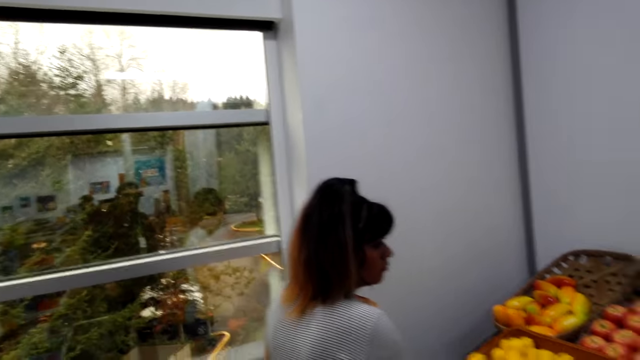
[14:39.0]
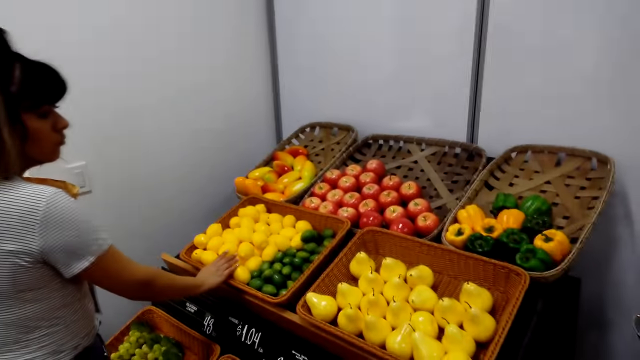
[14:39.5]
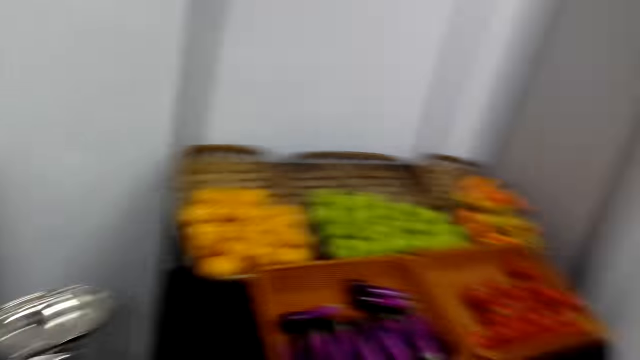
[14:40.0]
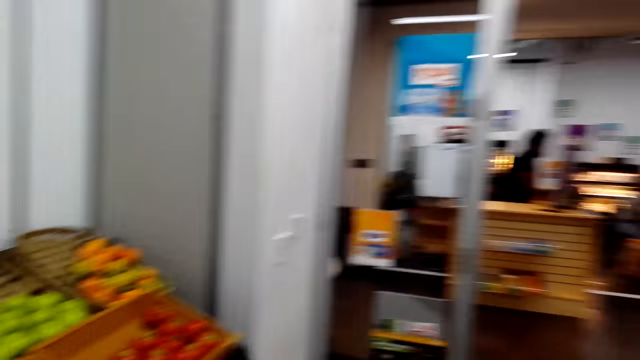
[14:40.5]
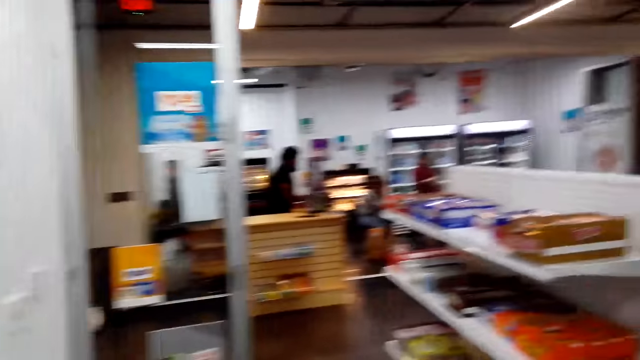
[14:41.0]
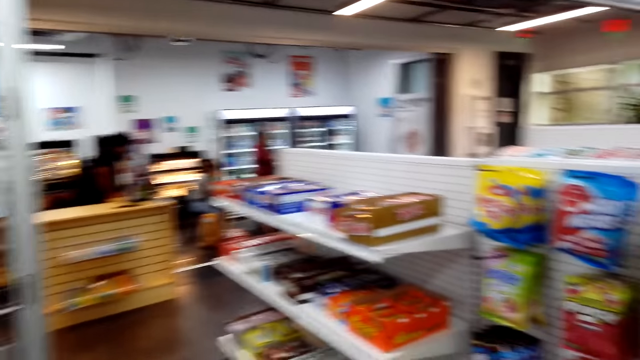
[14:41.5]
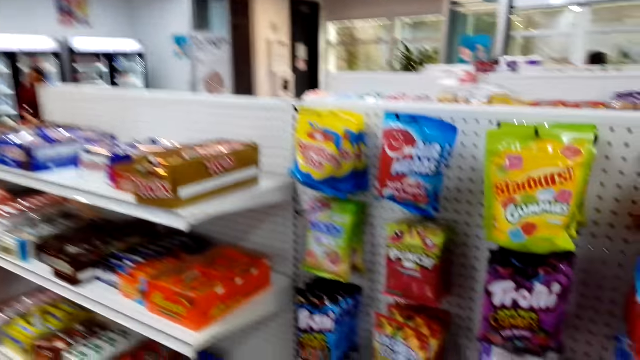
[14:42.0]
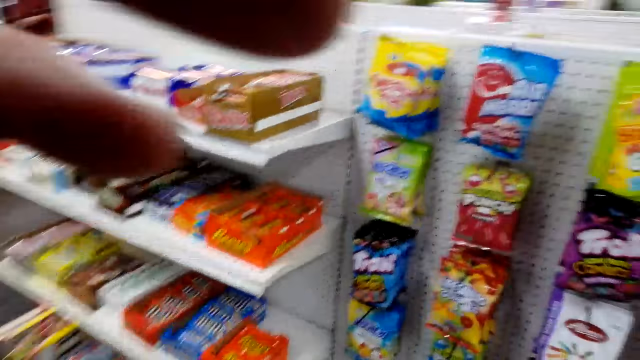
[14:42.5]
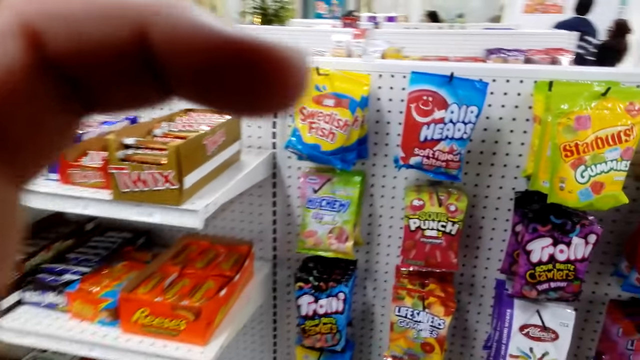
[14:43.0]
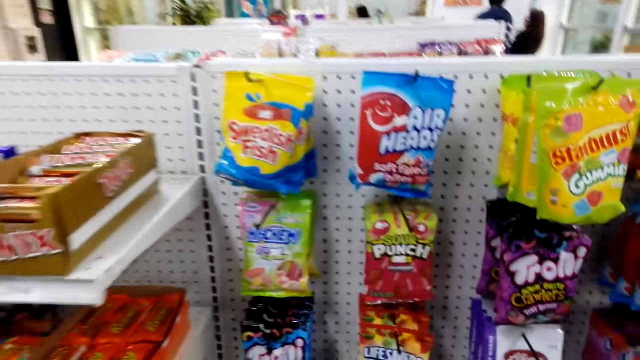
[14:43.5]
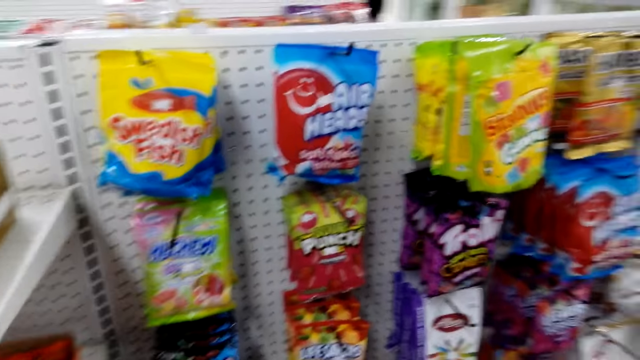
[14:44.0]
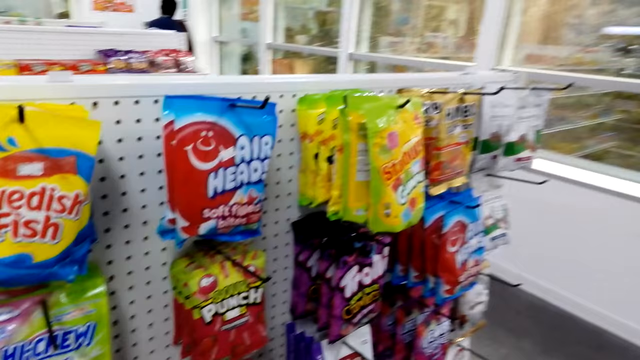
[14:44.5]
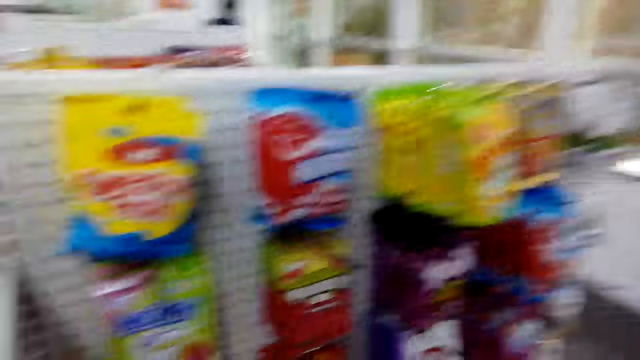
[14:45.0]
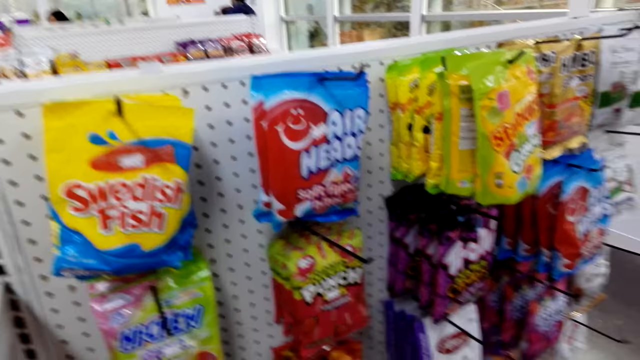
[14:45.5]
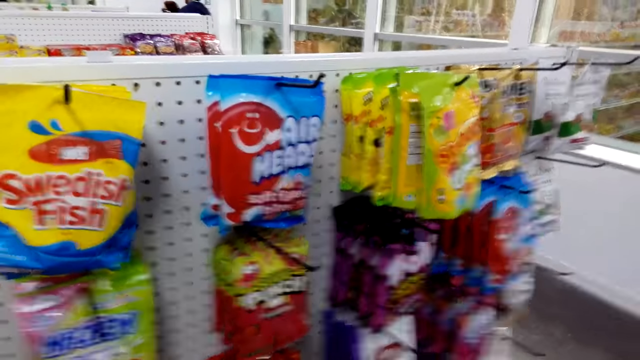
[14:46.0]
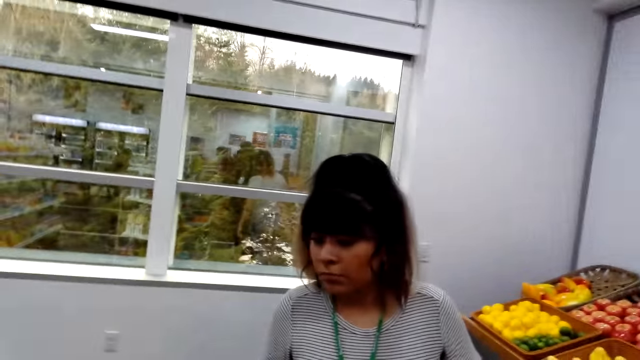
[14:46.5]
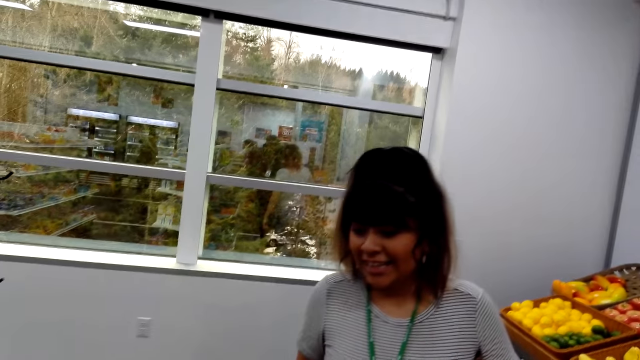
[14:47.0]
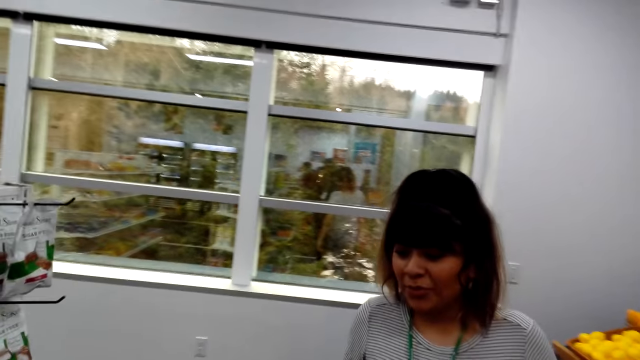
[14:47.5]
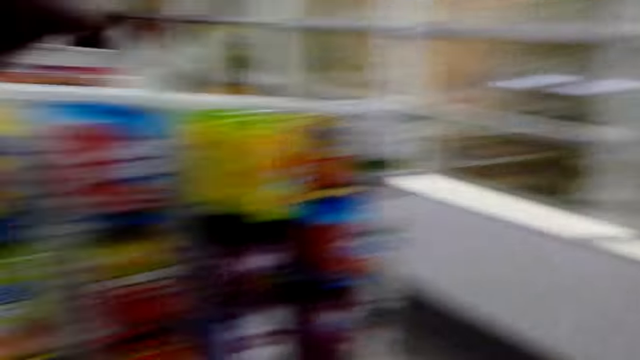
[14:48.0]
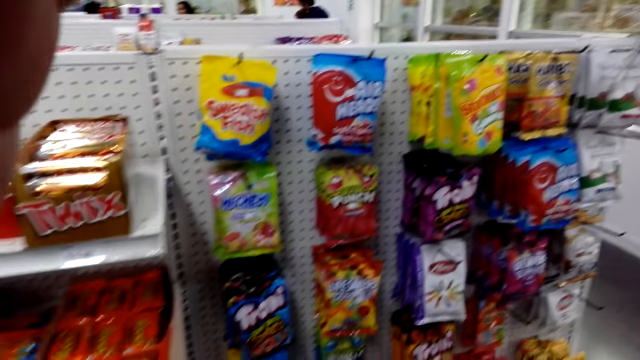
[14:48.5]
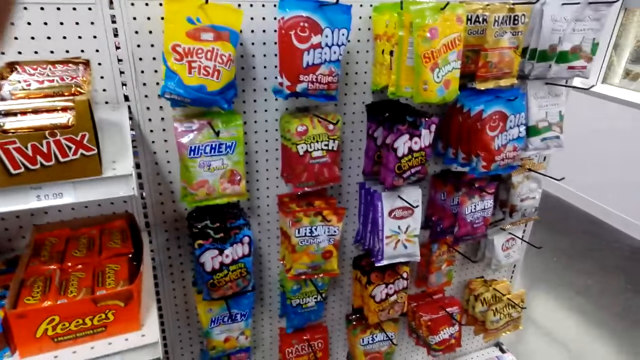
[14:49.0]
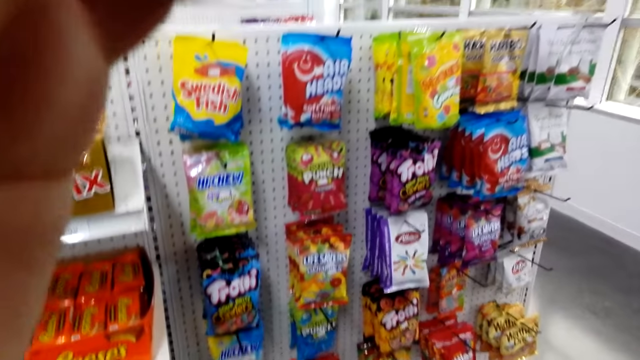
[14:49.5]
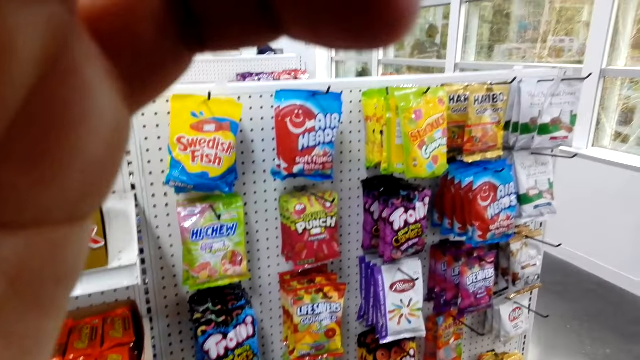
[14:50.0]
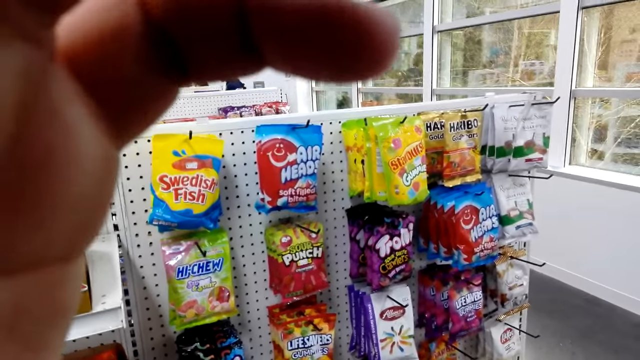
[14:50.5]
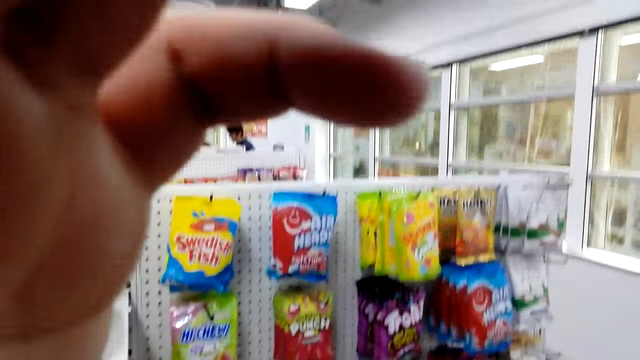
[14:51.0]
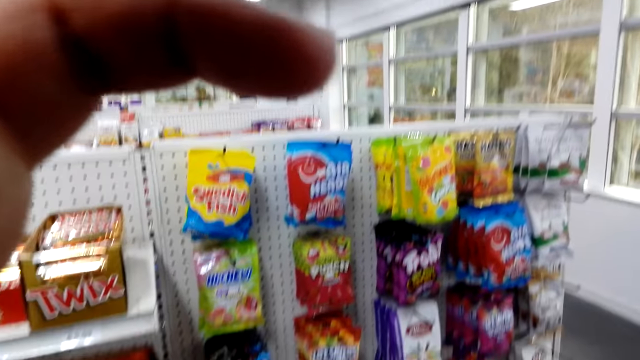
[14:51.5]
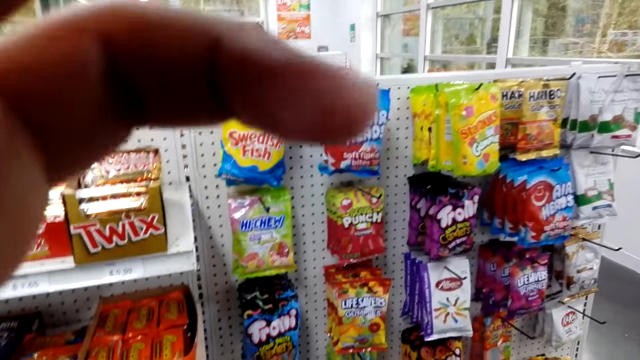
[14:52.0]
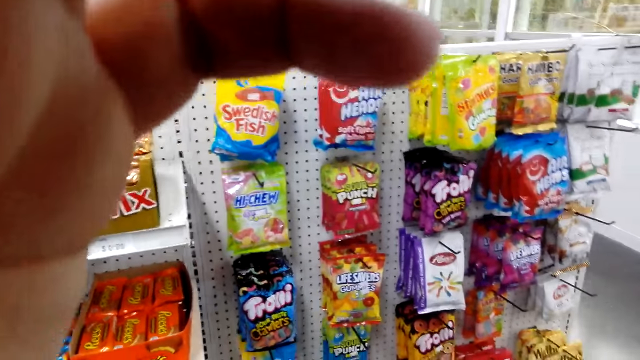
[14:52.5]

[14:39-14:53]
A person holds the tray of fruits. The camera wearer walks in the room. They adjust the camera. They interact with the person. They adjust the camera.

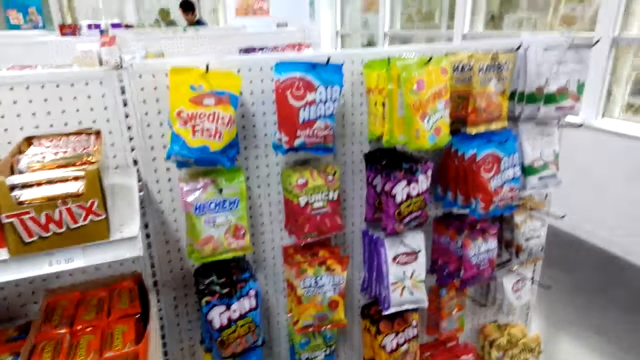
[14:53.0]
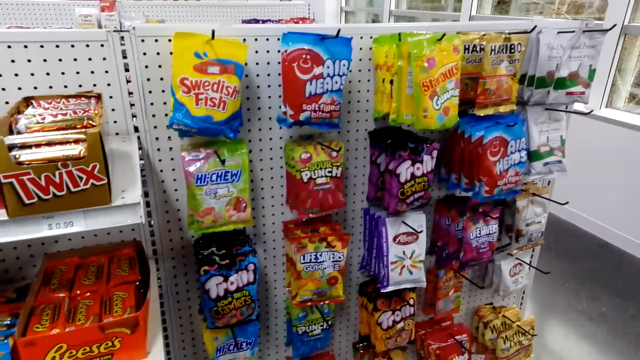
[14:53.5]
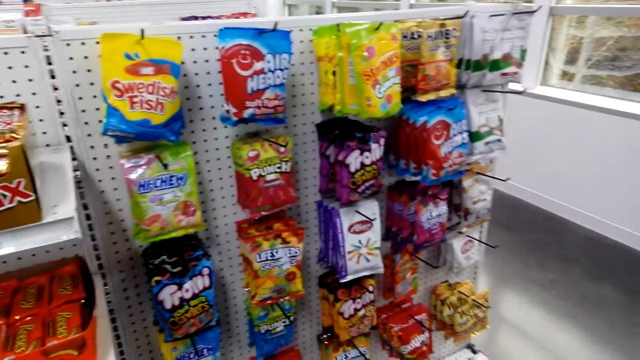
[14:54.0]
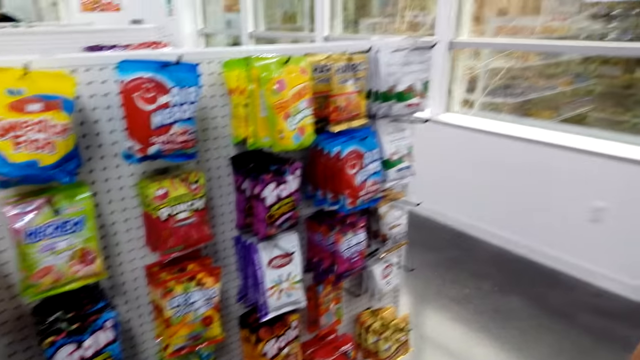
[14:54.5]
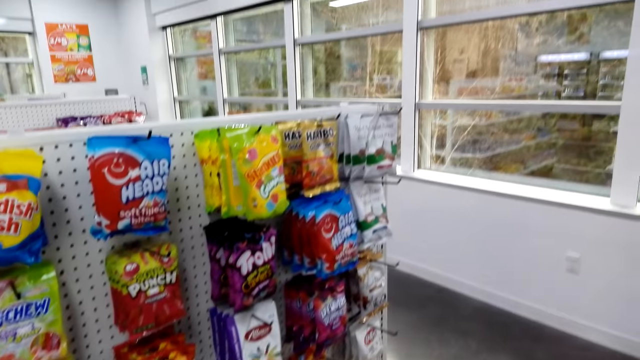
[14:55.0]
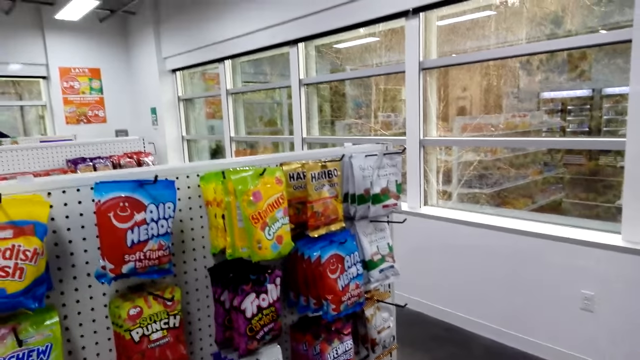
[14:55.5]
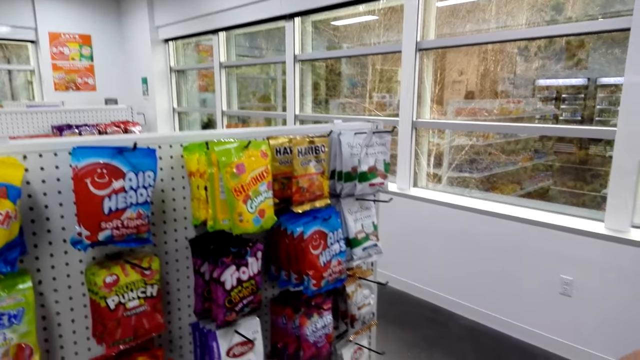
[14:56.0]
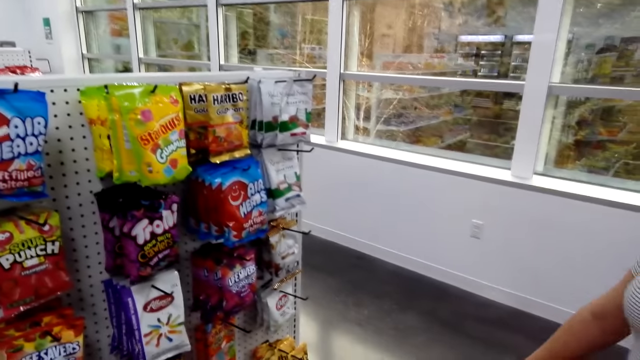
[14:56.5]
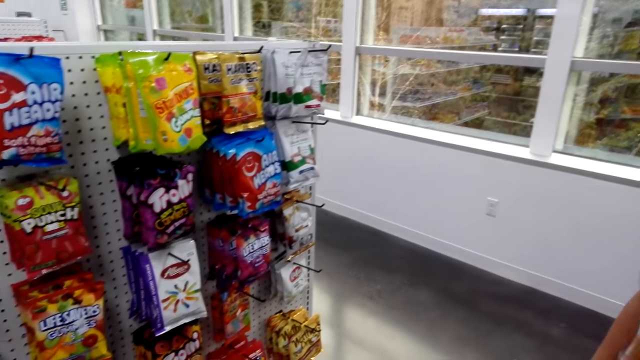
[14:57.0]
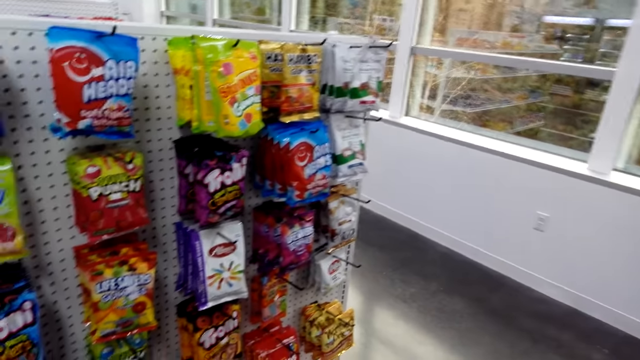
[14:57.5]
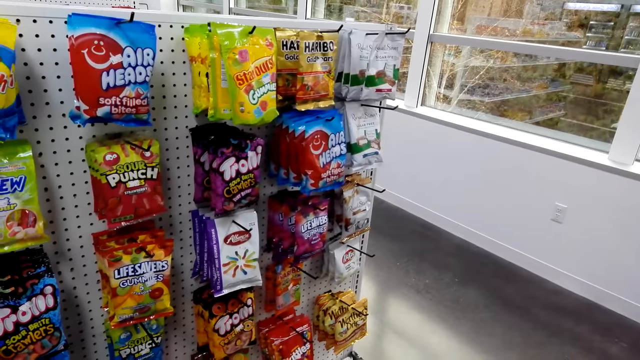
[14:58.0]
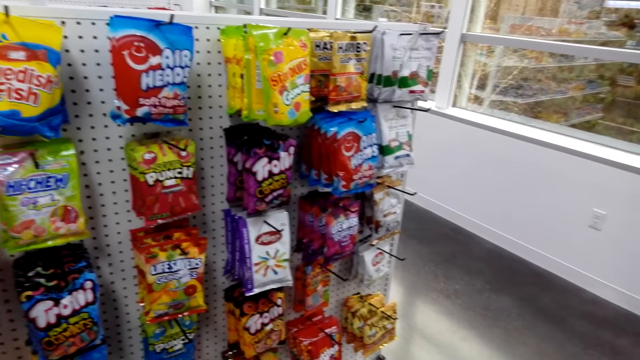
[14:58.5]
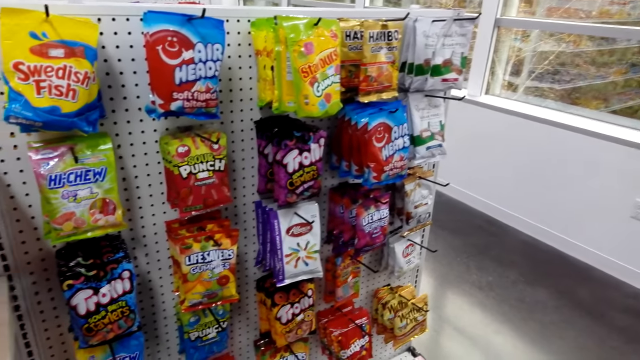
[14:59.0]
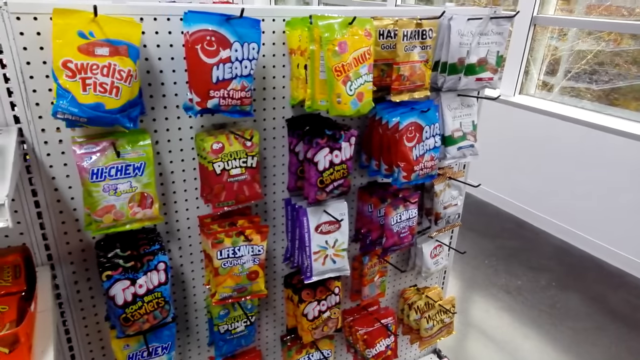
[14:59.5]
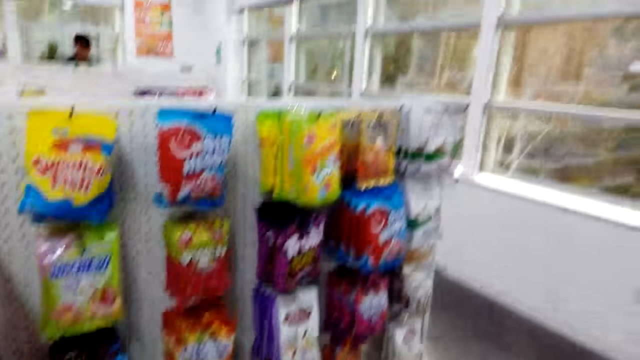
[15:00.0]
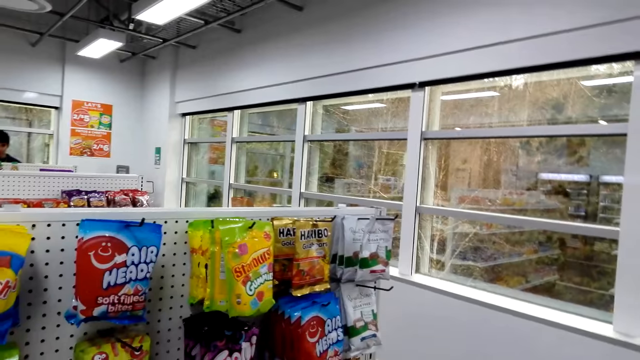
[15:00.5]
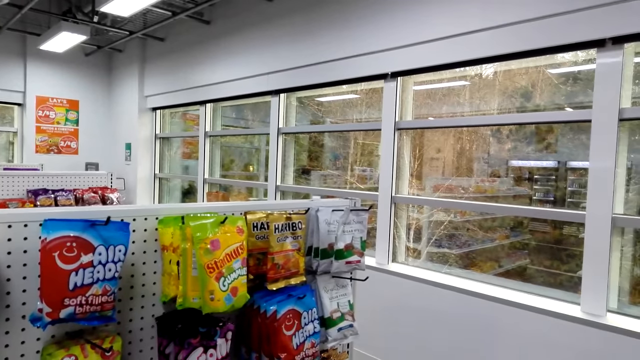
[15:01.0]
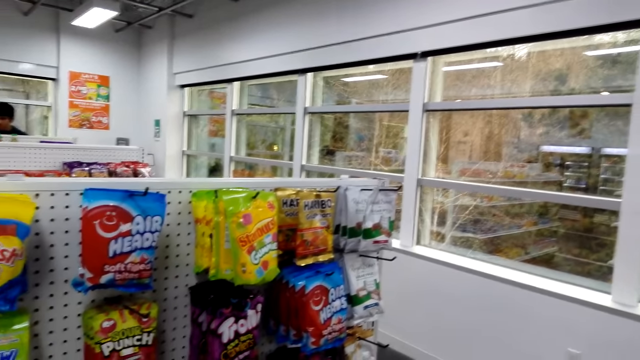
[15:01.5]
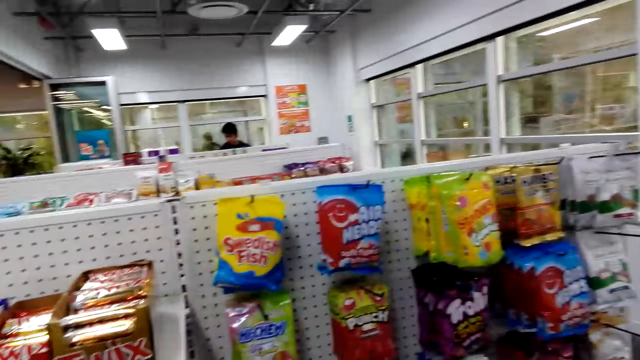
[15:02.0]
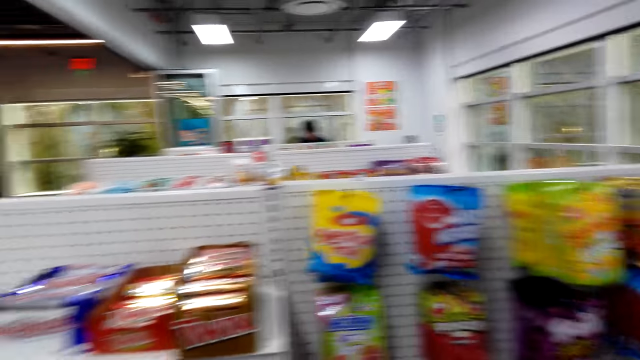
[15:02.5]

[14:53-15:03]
The camera wearer looks at the shelf.
